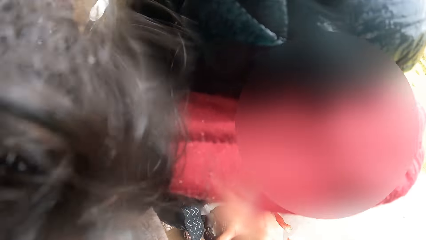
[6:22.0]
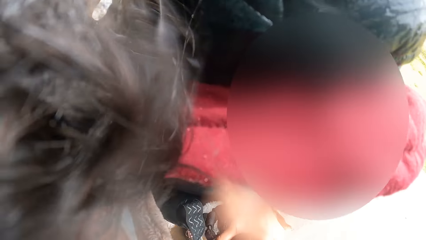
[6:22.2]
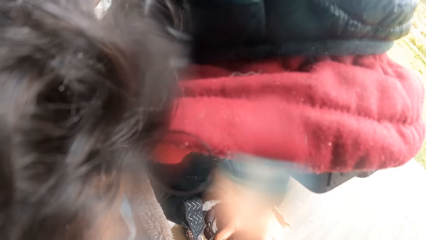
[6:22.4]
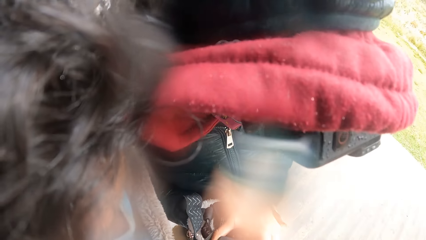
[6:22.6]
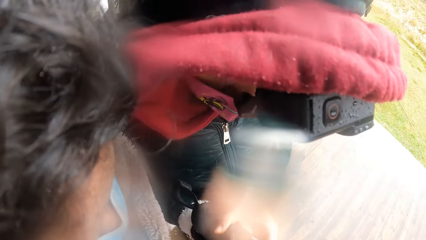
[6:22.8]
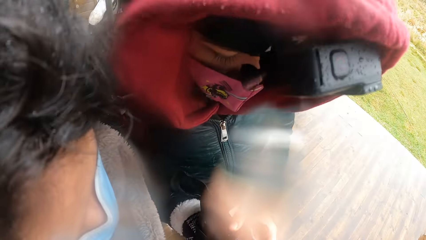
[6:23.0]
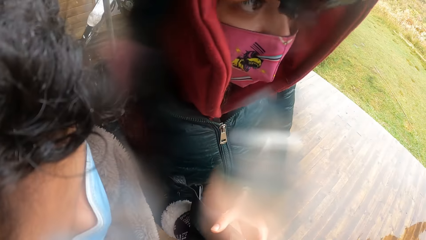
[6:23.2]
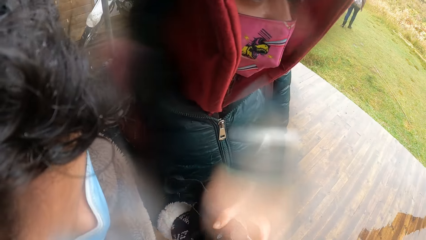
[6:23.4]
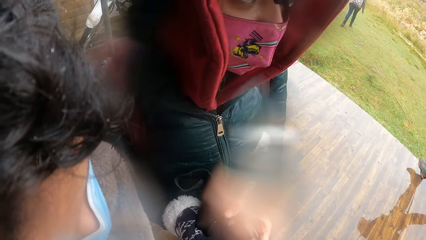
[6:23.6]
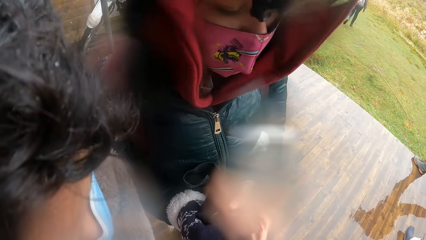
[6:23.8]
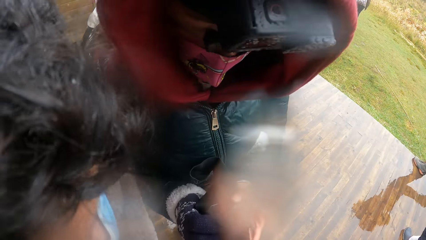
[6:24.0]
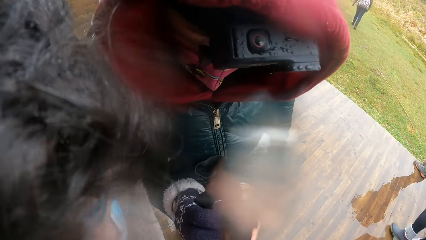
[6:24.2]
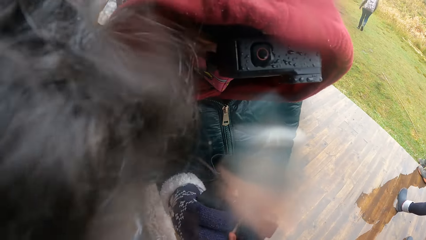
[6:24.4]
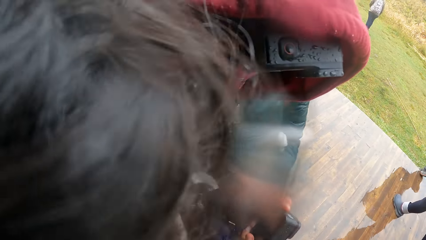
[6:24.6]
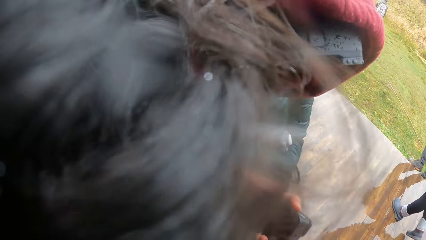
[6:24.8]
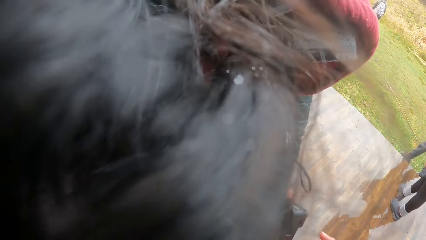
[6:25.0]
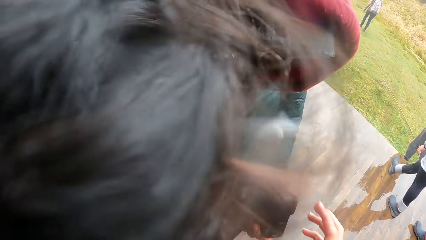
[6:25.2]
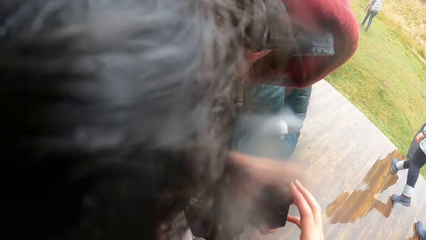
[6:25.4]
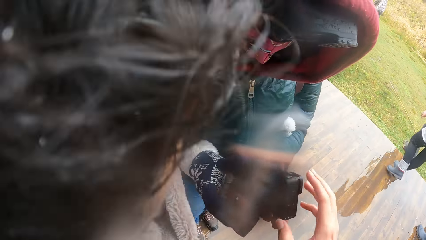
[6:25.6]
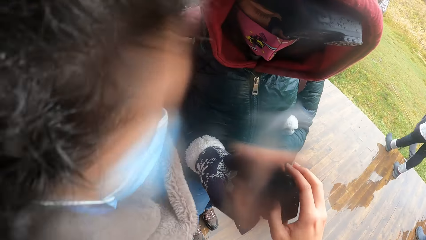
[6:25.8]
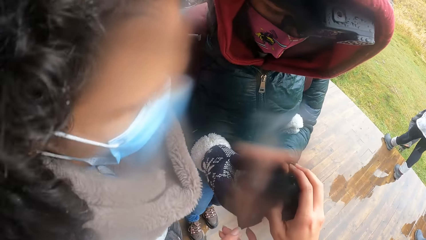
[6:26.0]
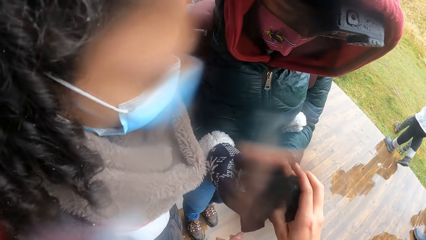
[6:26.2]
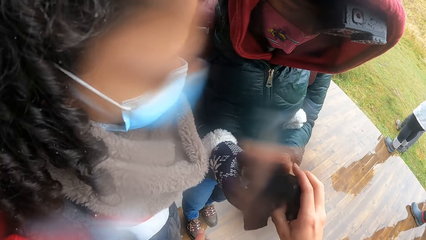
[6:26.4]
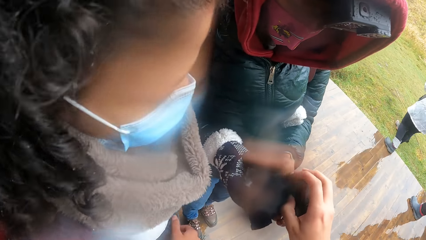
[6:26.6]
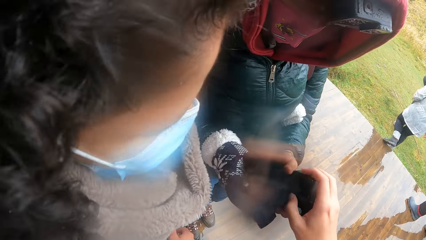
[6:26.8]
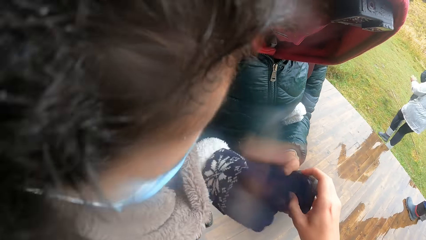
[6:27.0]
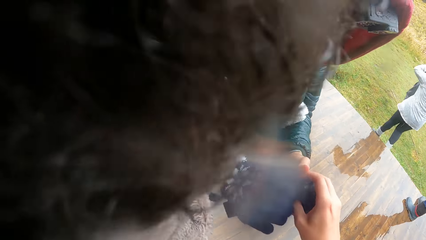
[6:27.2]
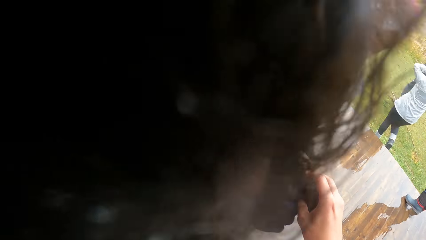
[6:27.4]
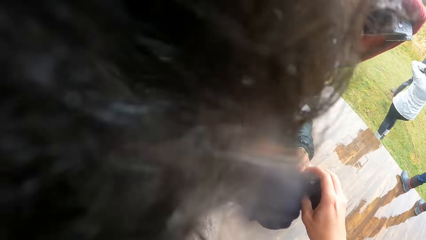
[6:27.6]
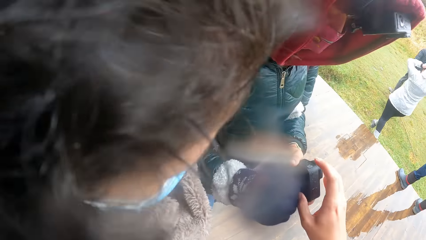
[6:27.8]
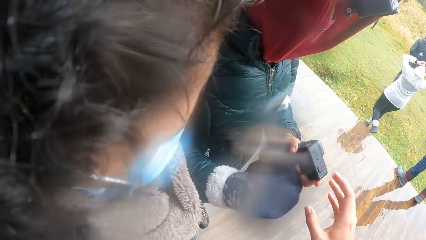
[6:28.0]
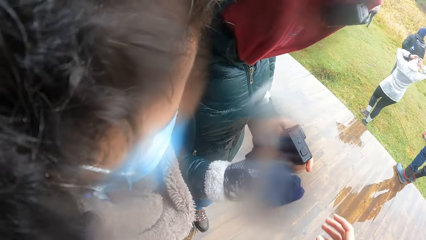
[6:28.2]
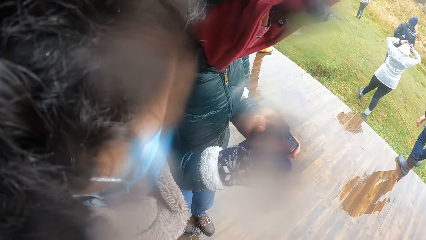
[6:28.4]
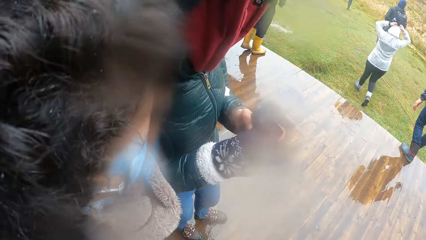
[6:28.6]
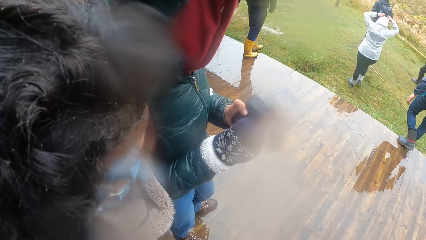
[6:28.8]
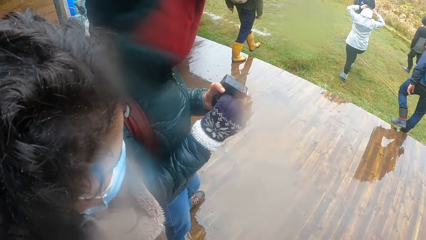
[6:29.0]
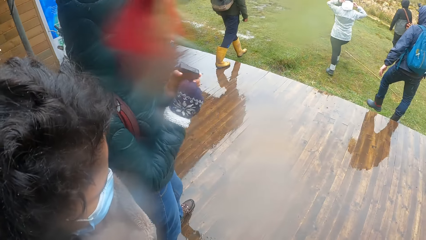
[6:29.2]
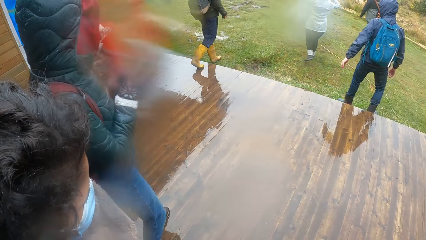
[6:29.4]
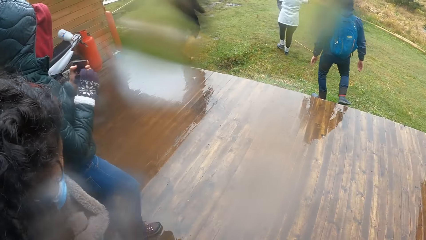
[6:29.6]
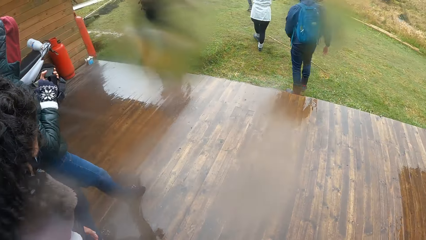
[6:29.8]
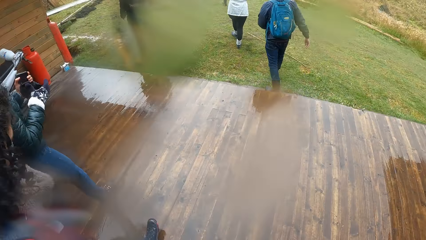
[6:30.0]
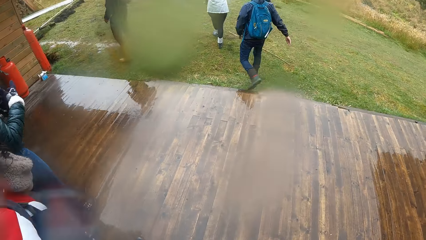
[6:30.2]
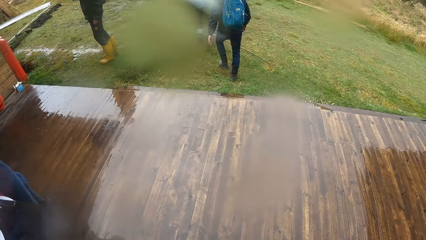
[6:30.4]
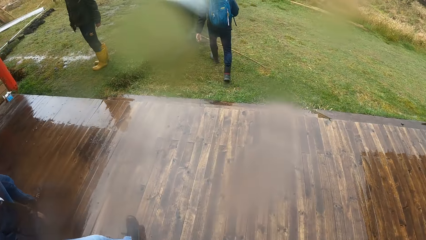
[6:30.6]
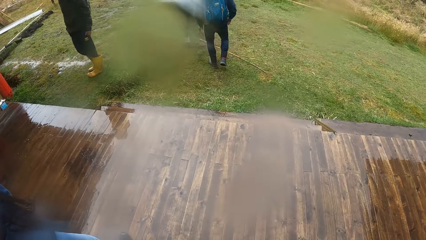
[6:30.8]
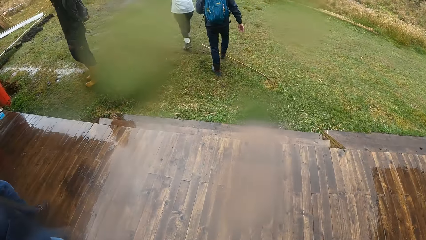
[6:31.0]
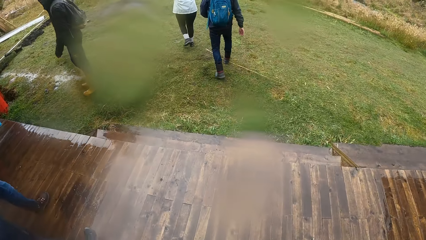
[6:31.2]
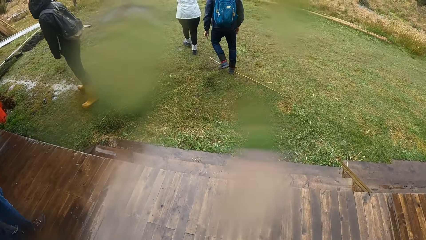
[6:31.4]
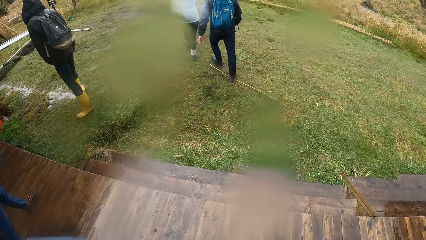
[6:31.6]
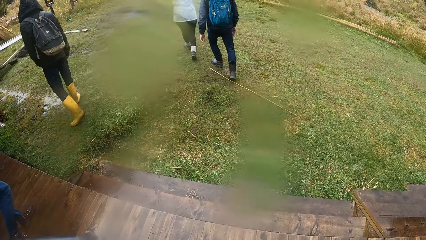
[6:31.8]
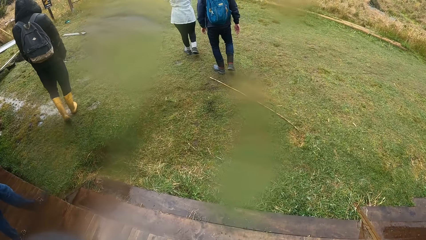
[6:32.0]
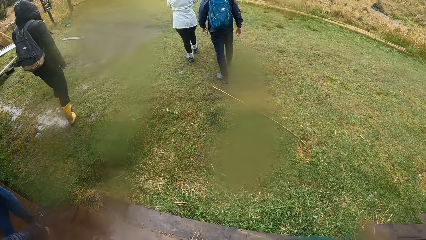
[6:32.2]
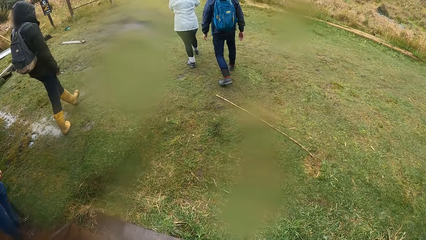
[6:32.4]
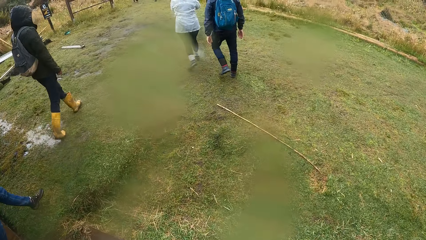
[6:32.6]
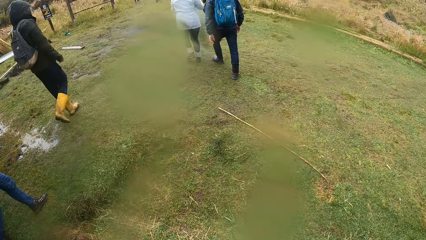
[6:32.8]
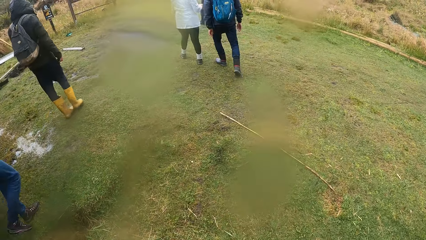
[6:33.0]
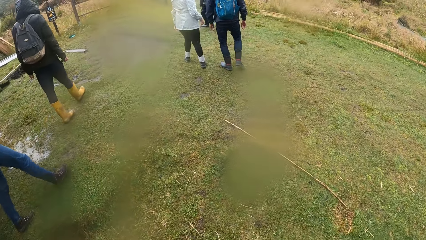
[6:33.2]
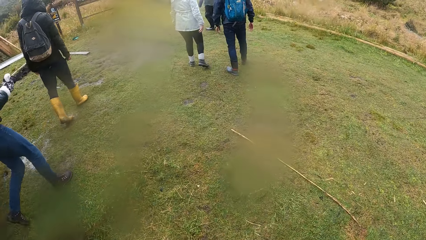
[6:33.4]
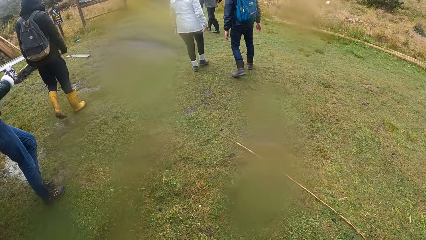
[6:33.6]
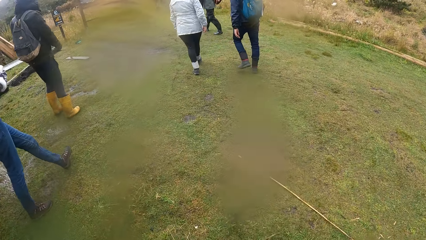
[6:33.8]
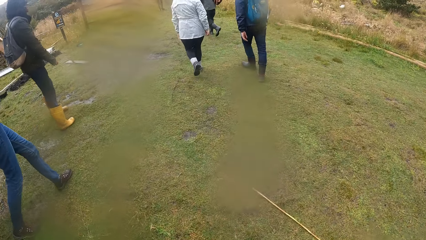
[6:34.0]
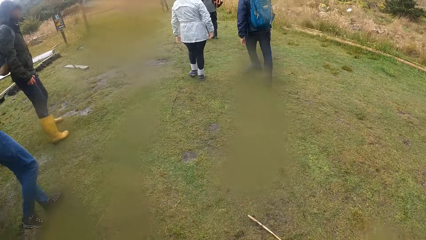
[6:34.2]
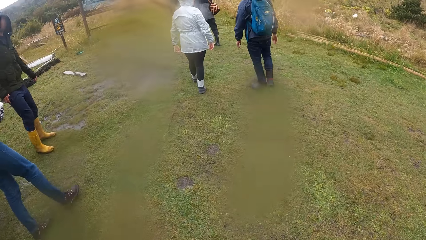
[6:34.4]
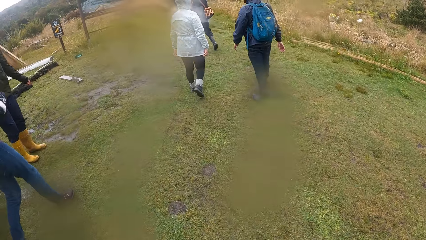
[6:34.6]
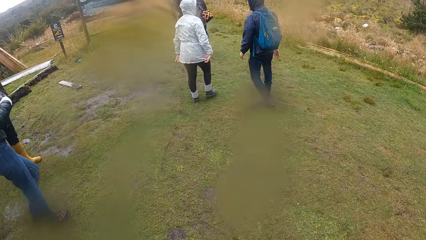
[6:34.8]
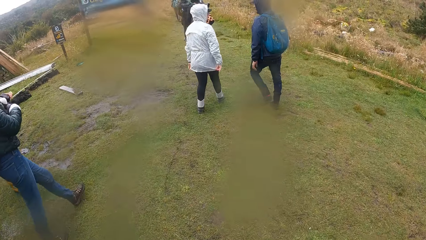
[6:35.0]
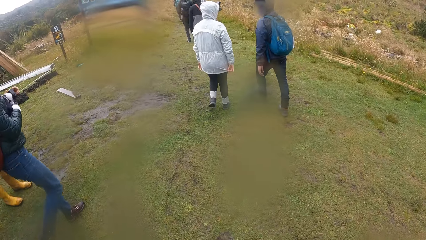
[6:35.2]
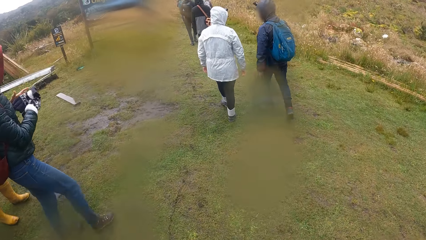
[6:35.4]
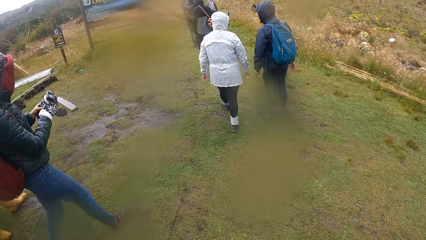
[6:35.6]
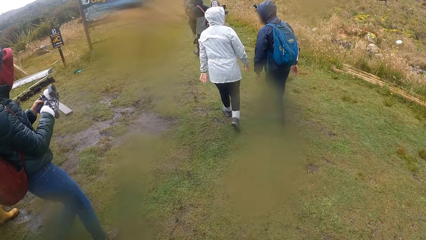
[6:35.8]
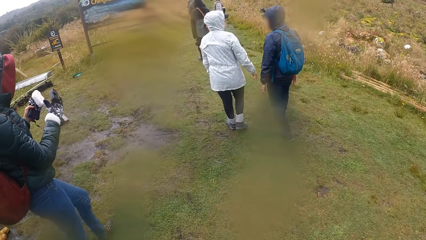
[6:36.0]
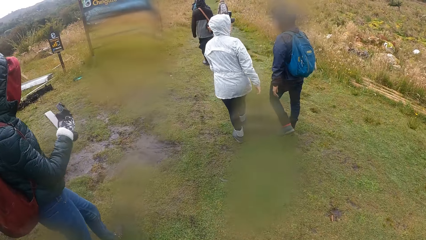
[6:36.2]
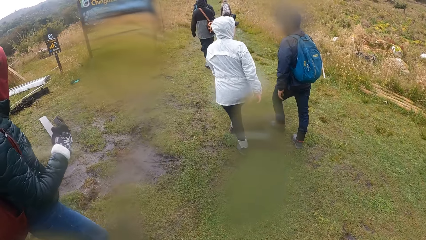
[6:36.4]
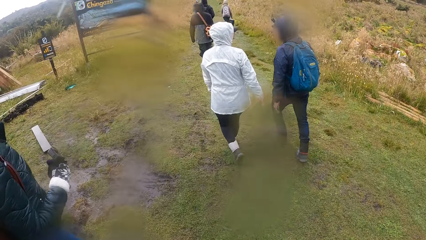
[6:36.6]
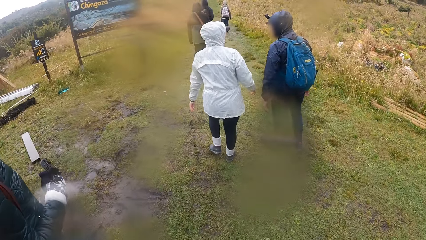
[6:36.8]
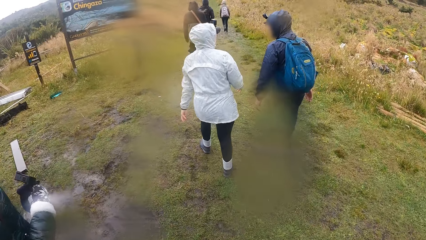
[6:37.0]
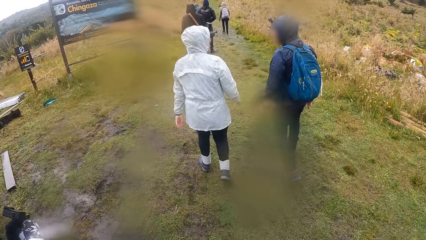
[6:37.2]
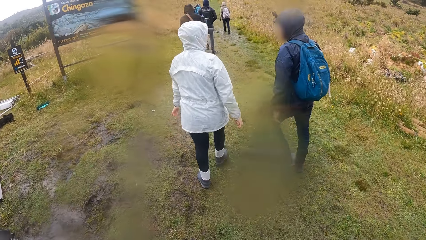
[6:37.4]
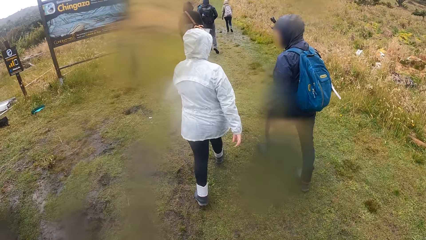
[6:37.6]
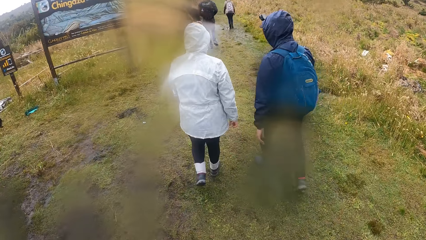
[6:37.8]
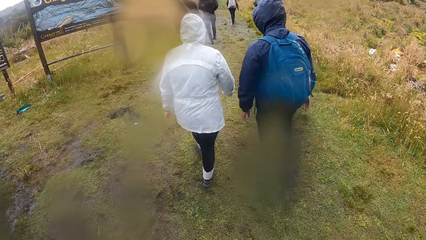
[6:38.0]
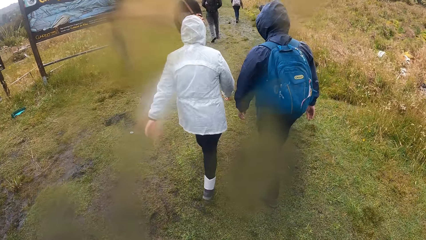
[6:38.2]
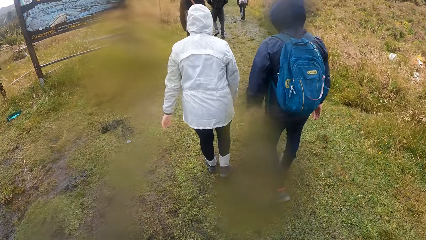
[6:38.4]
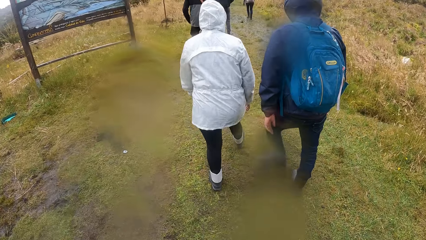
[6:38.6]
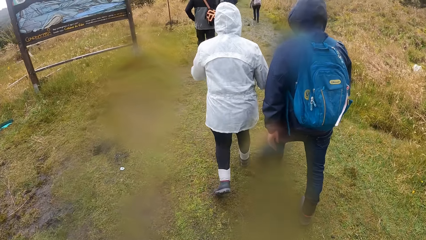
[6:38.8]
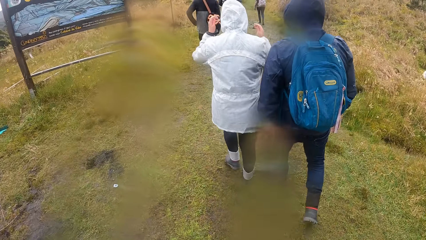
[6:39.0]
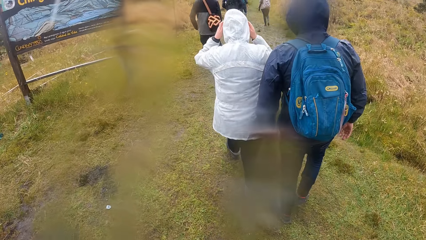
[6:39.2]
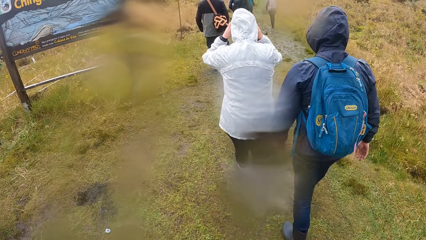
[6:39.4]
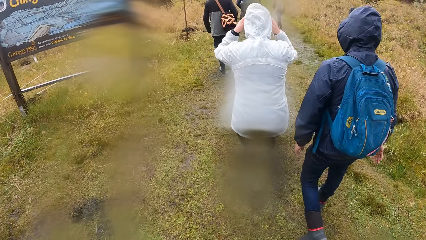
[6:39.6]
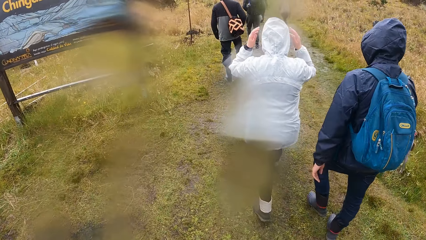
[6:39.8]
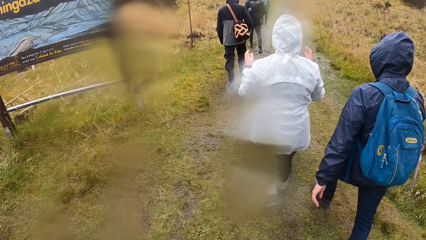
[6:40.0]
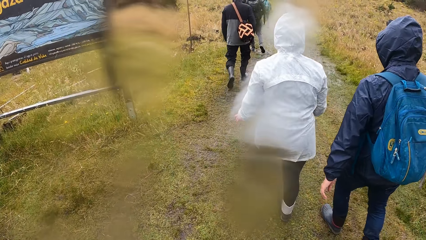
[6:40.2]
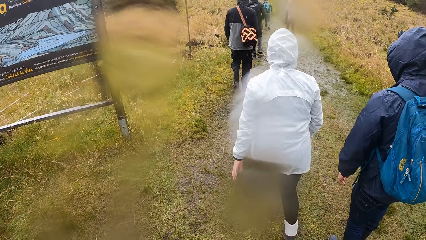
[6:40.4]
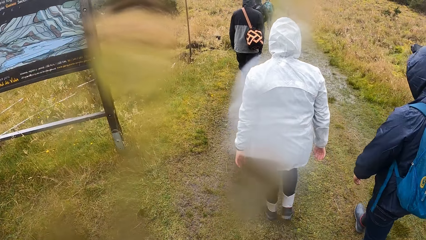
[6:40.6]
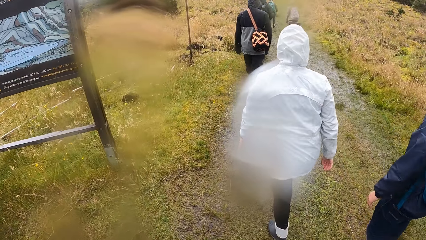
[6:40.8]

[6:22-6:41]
The camera wearer looks around. They walk along the pathway of a forest reserve. They step forward. A man walks around the field. Another man walks around in the field. A third man walks around in the field.
